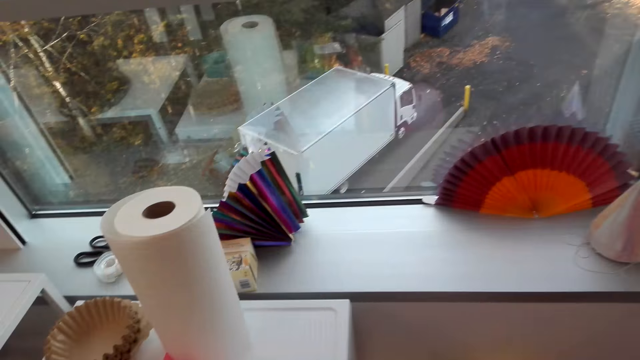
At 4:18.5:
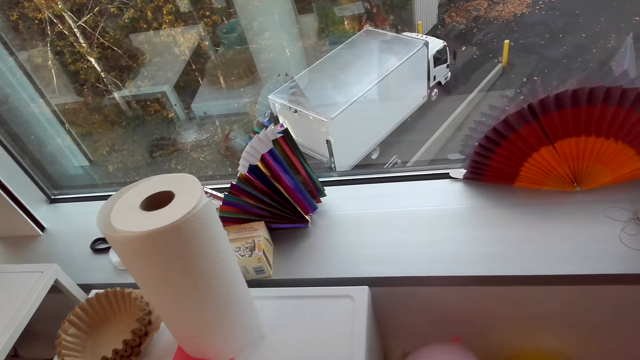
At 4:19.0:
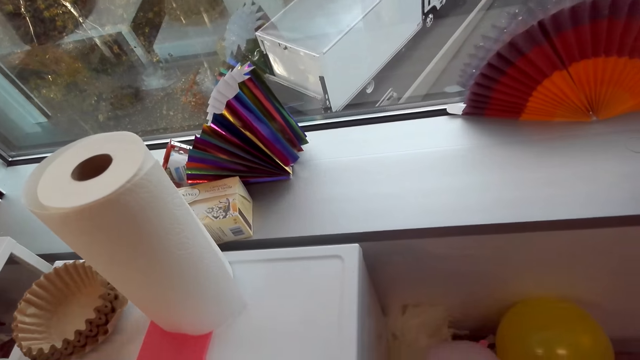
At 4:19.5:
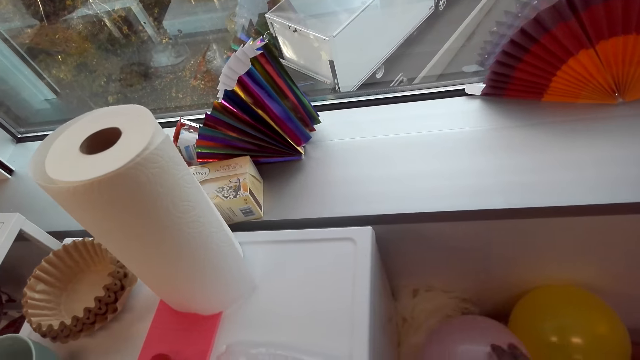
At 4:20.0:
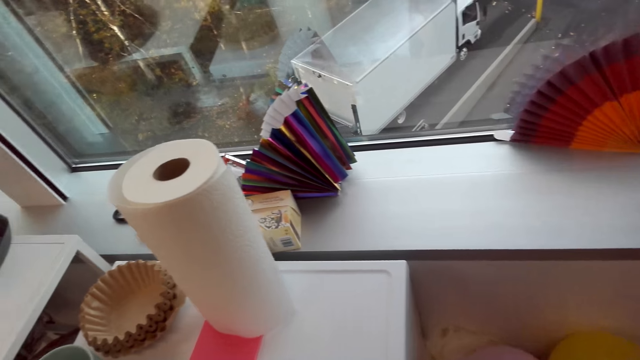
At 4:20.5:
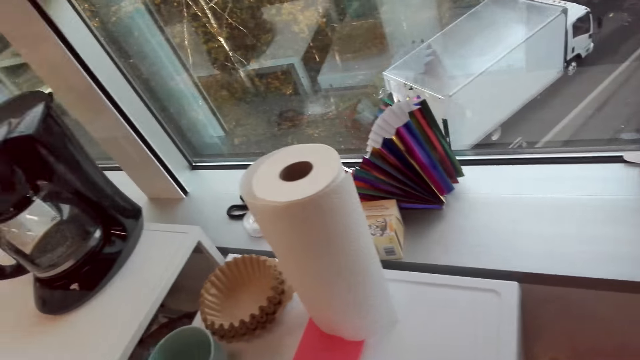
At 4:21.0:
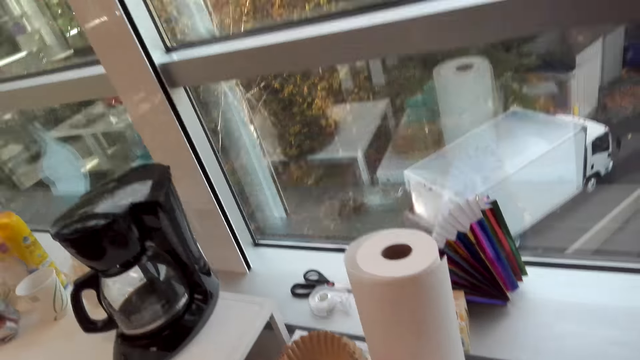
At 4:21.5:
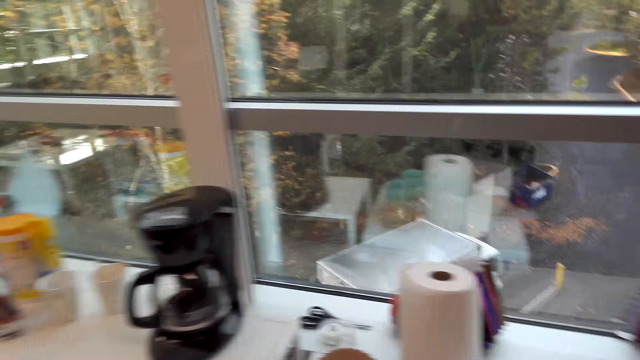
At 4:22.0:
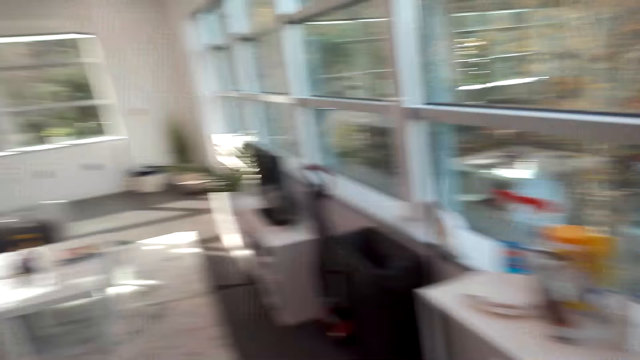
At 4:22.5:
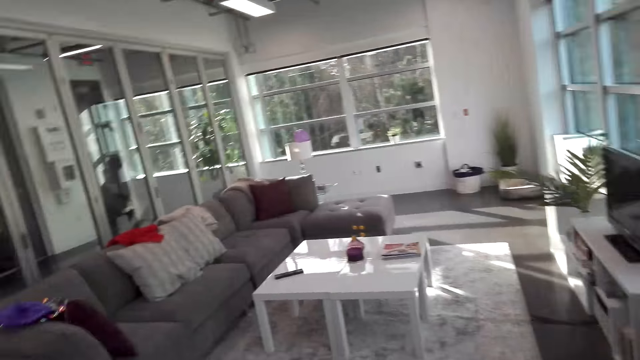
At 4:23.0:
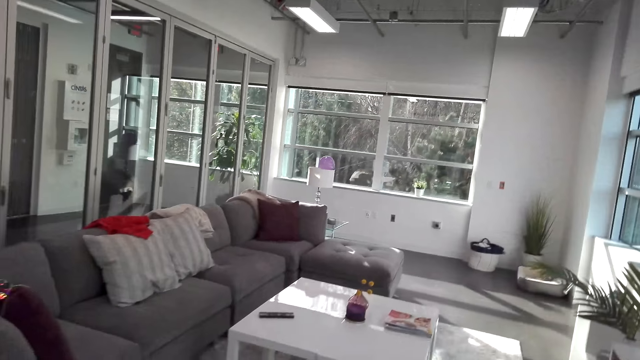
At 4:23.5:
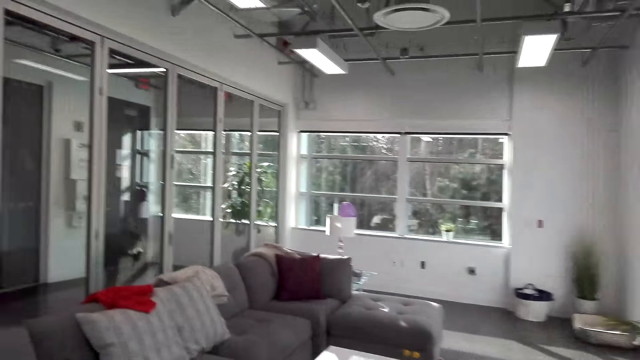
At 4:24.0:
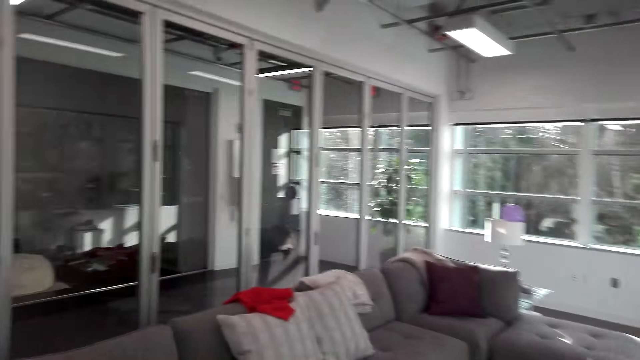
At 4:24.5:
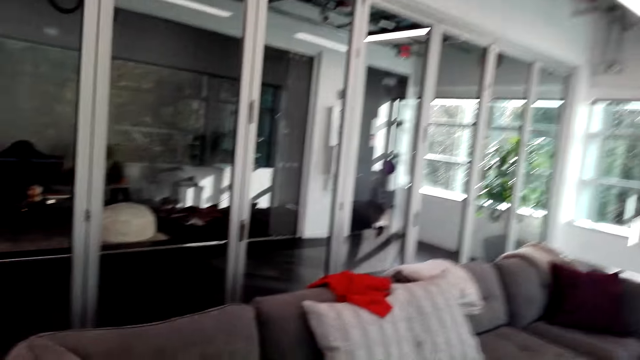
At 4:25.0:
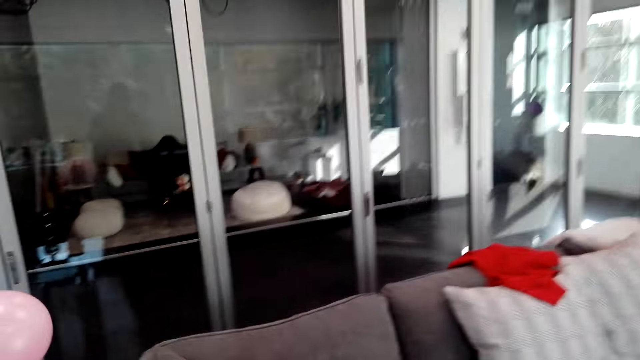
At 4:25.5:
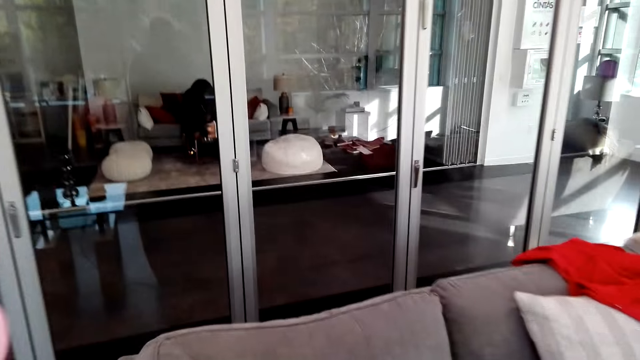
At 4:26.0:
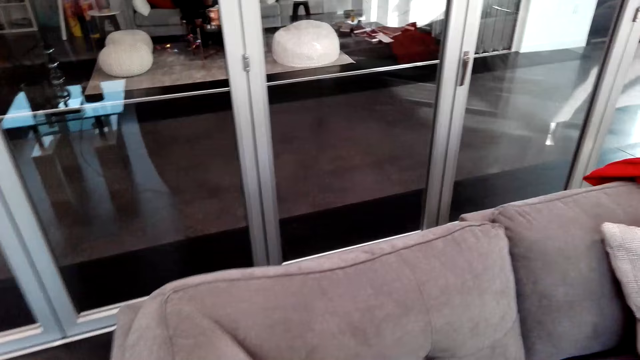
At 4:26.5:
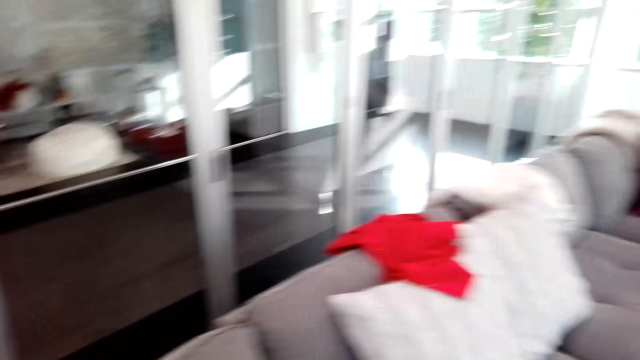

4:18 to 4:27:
The camera wearer drops the balloon. They look around and walk around.

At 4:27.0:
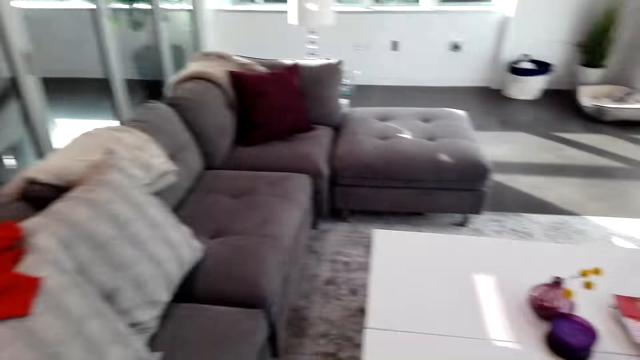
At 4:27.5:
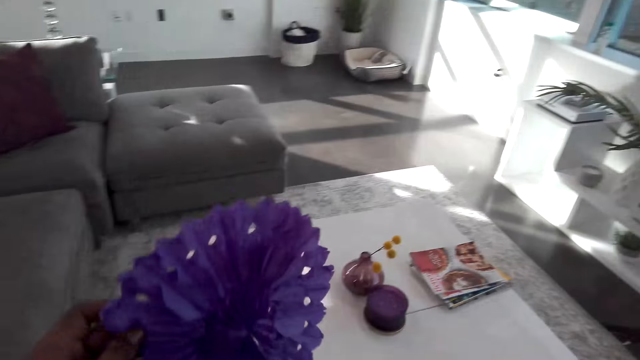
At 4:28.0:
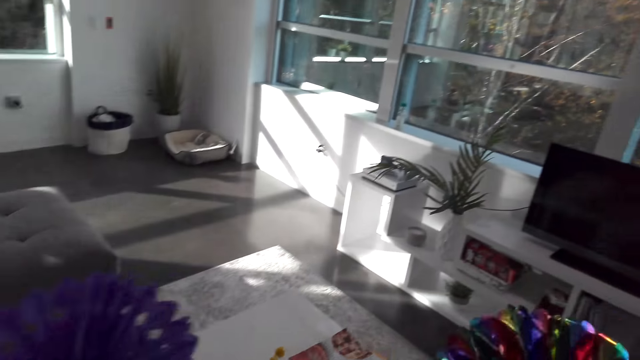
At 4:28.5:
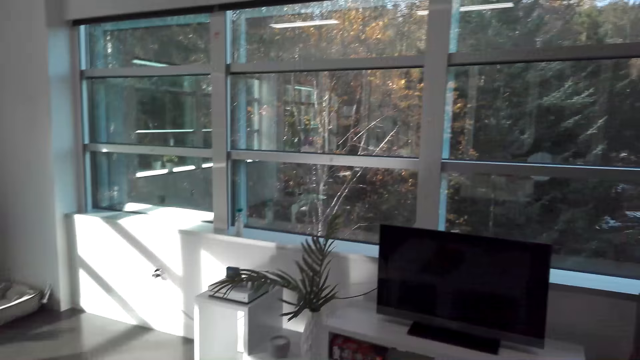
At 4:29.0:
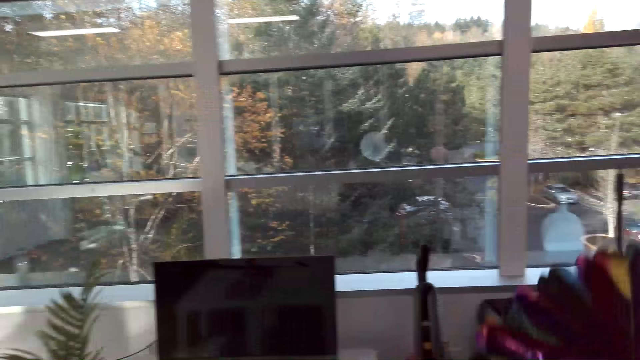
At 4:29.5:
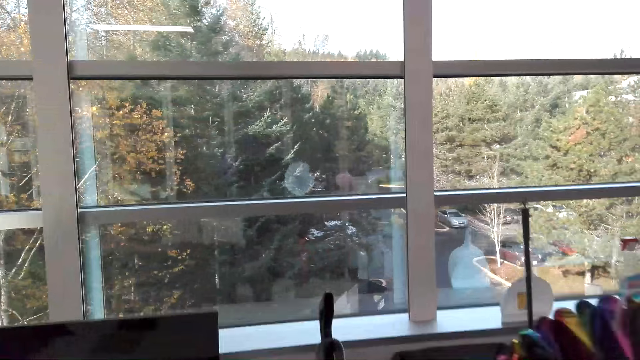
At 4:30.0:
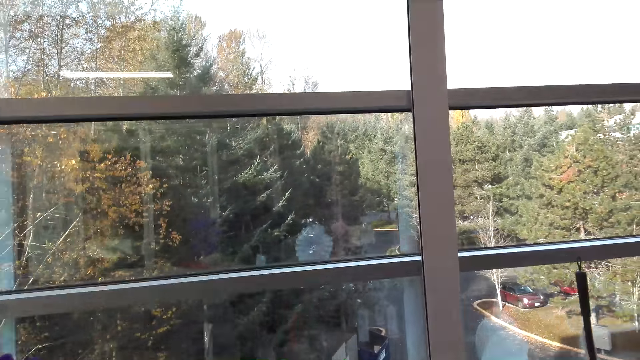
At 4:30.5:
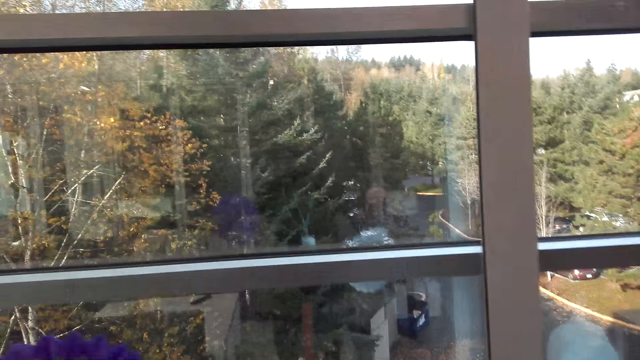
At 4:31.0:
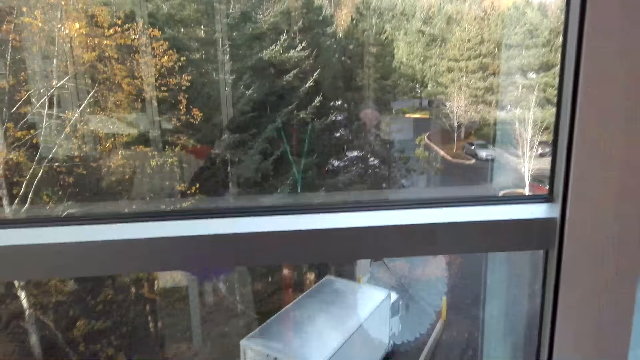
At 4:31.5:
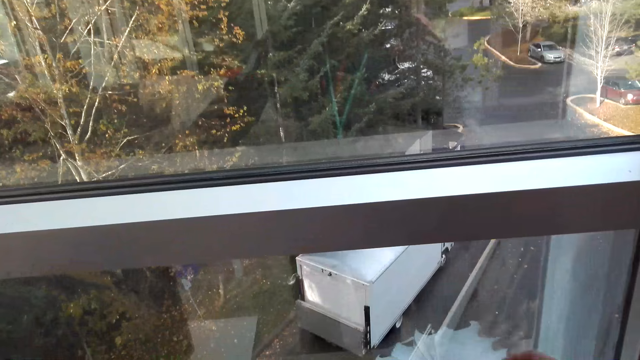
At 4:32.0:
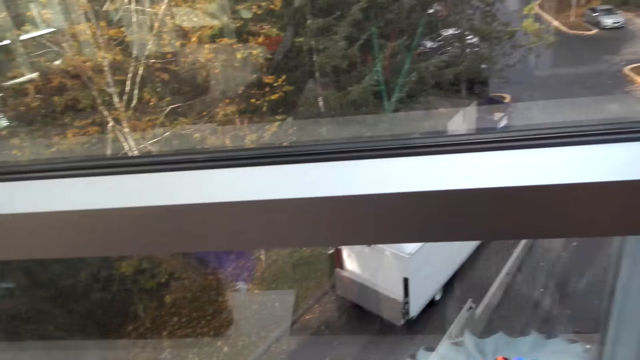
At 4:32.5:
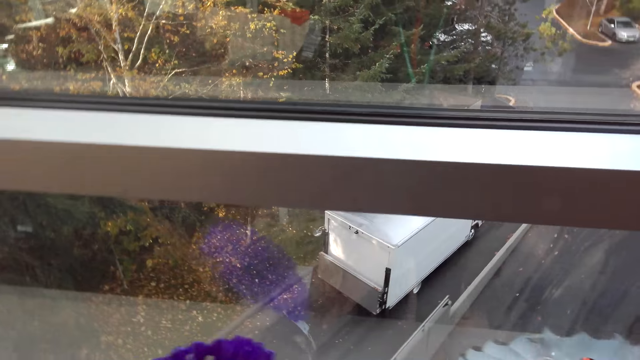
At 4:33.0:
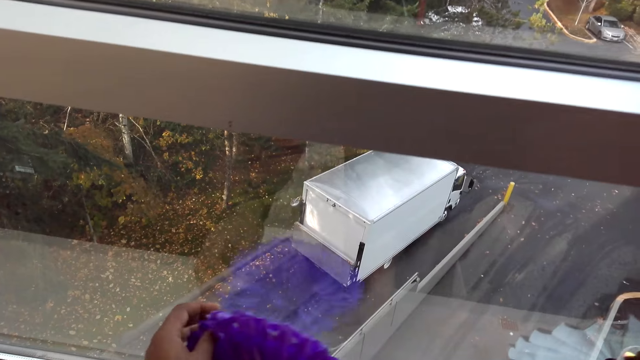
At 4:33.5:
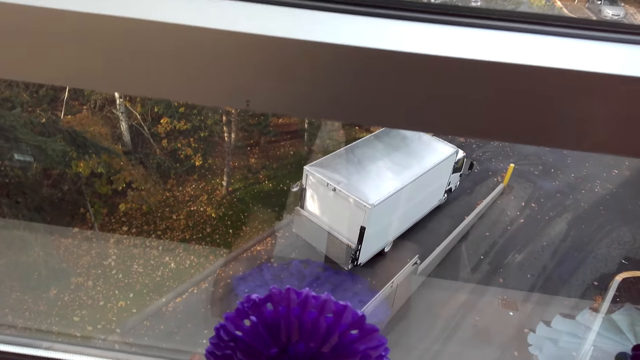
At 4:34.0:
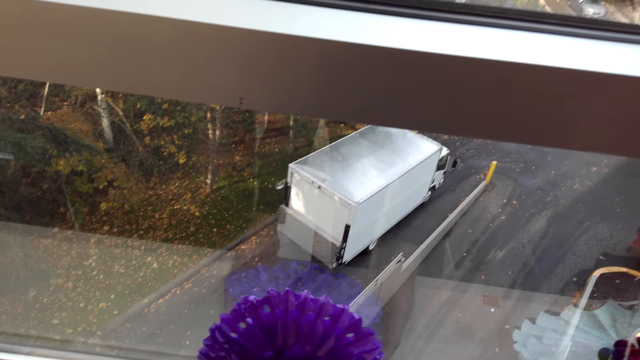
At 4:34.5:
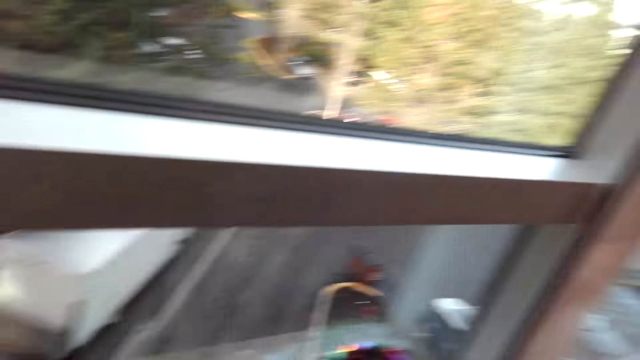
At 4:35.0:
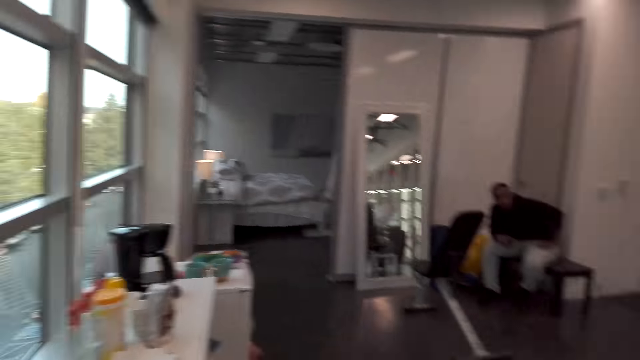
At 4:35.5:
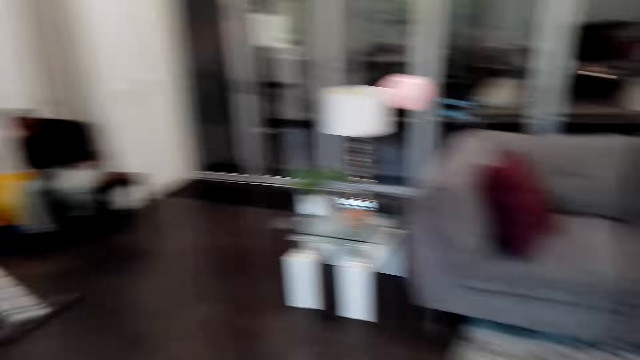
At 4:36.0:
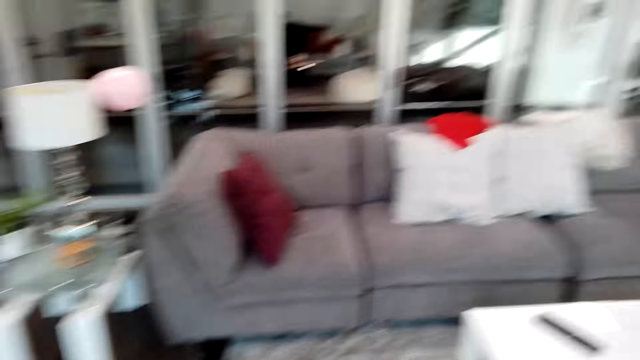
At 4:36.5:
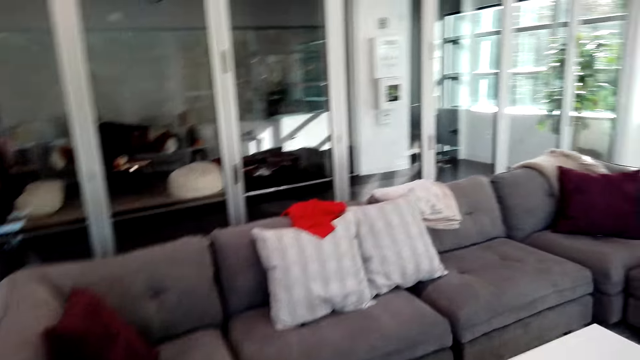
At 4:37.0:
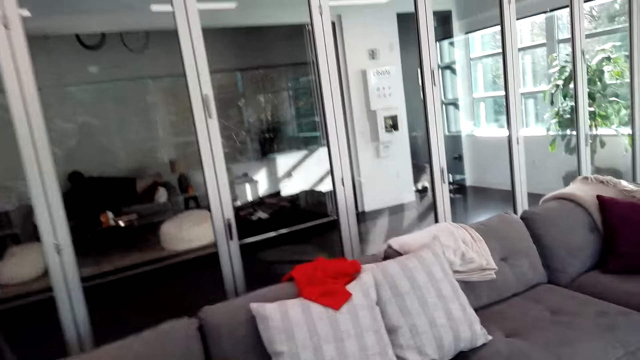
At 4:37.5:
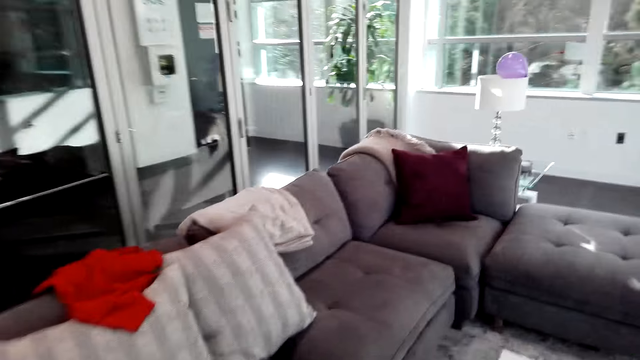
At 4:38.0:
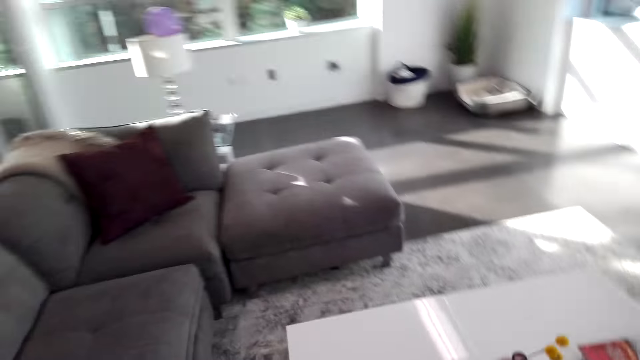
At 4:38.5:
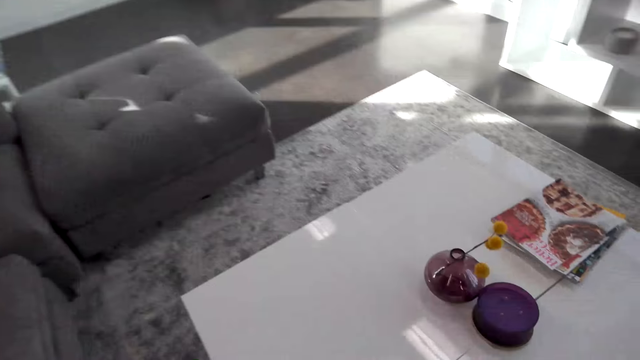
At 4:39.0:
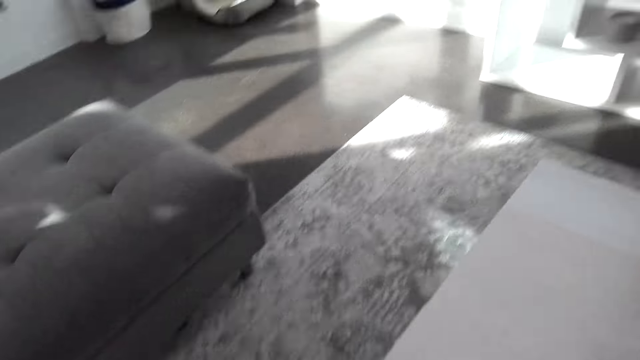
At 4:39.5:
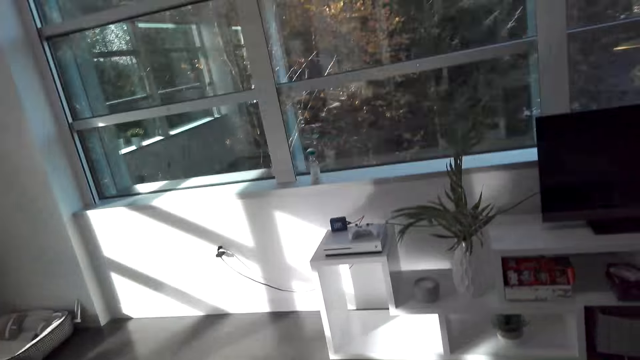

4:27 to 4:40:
The camera wearer picks up the decorative item or decorating flowers. They walk around. They hold the decorating flowers. They put down the decorative item. They look around and walk around.
